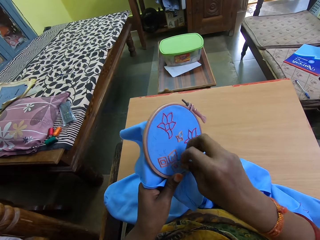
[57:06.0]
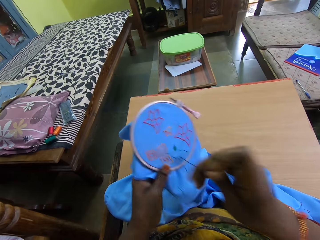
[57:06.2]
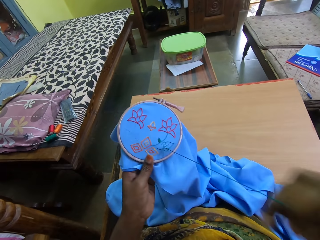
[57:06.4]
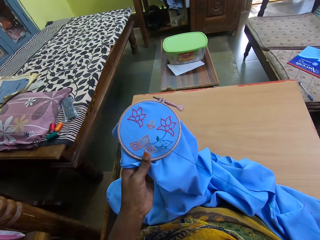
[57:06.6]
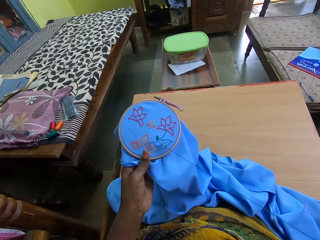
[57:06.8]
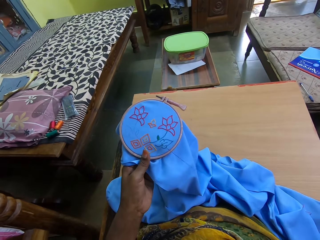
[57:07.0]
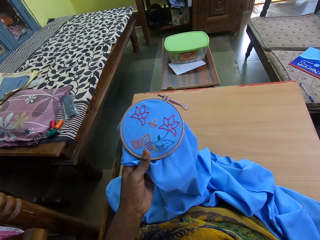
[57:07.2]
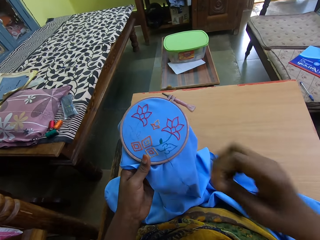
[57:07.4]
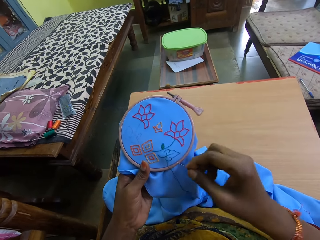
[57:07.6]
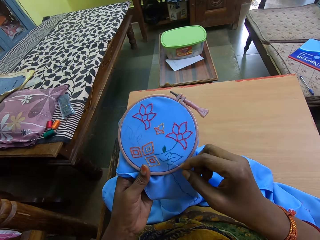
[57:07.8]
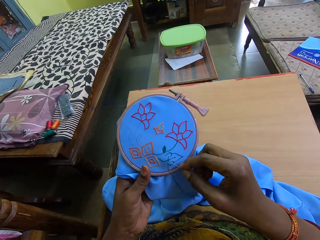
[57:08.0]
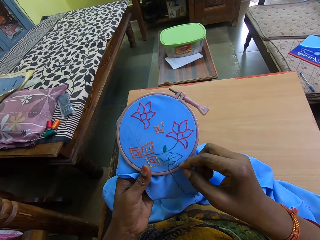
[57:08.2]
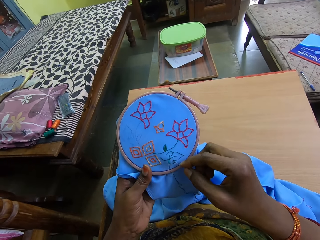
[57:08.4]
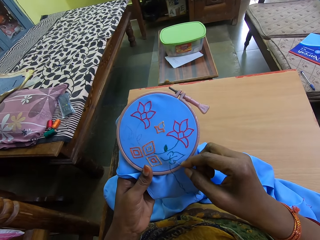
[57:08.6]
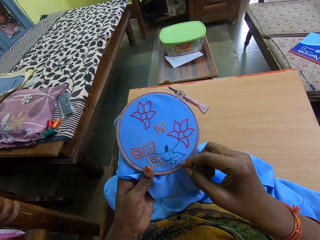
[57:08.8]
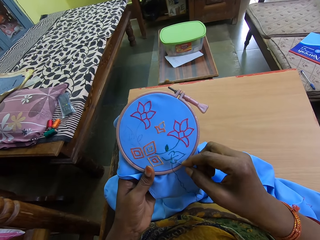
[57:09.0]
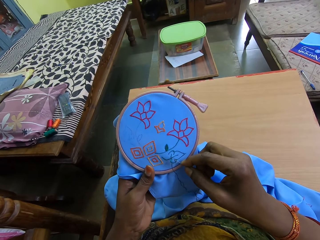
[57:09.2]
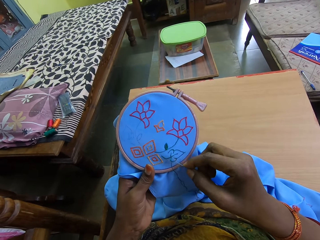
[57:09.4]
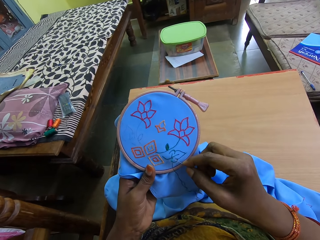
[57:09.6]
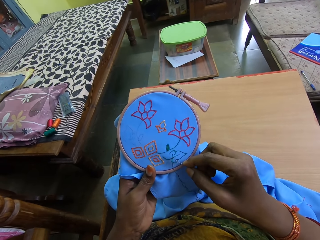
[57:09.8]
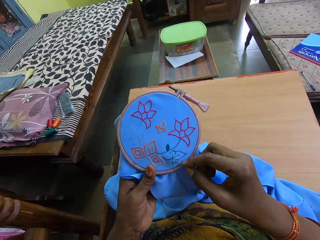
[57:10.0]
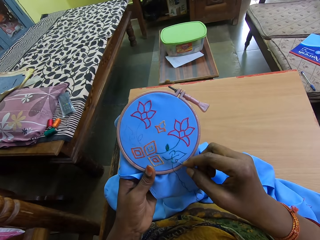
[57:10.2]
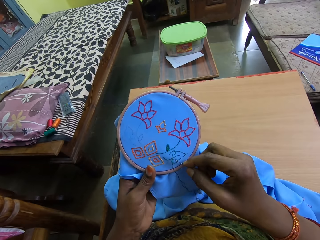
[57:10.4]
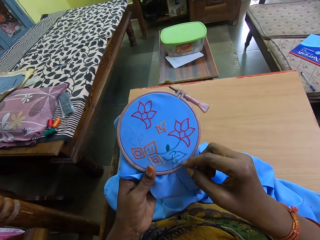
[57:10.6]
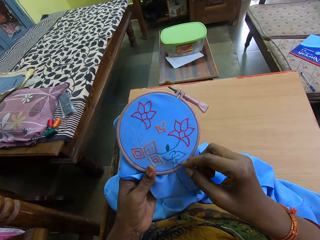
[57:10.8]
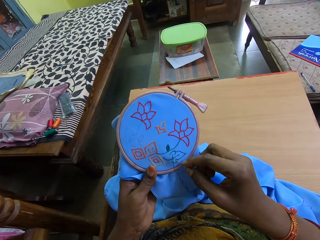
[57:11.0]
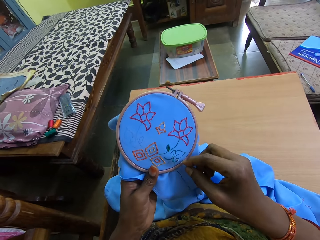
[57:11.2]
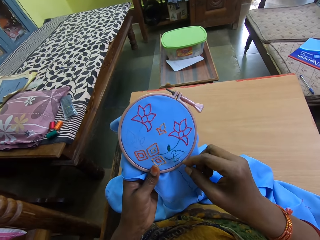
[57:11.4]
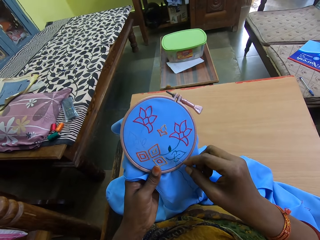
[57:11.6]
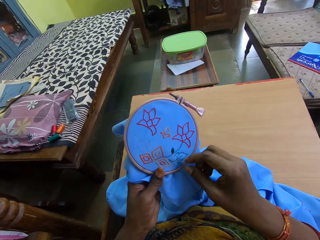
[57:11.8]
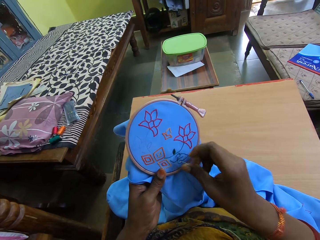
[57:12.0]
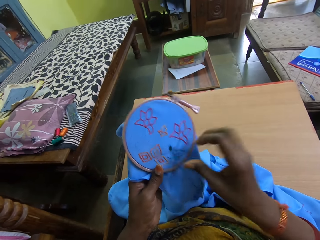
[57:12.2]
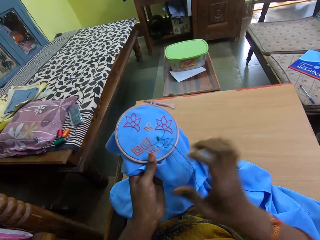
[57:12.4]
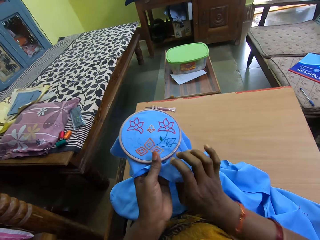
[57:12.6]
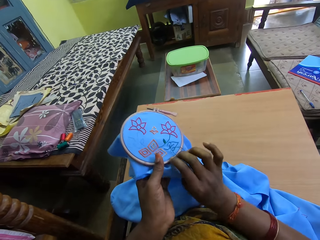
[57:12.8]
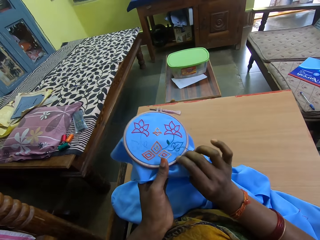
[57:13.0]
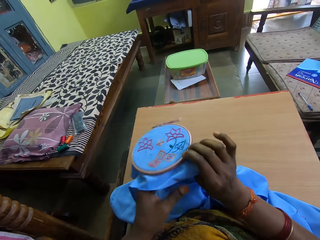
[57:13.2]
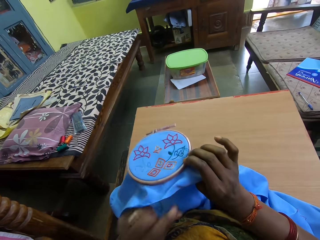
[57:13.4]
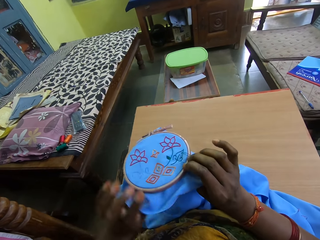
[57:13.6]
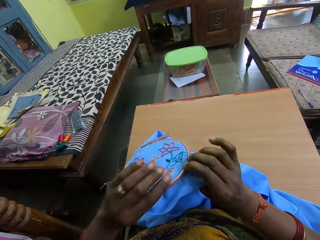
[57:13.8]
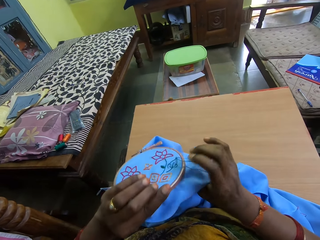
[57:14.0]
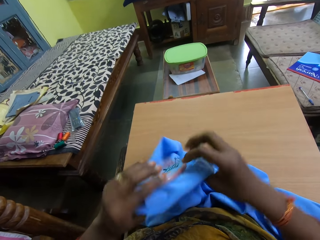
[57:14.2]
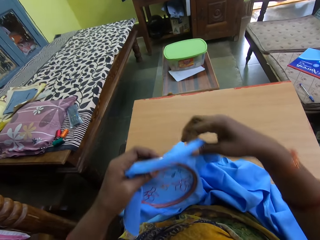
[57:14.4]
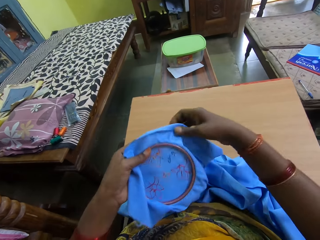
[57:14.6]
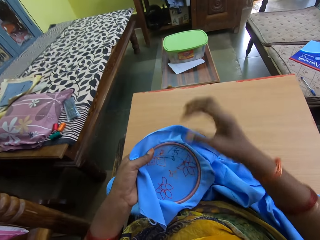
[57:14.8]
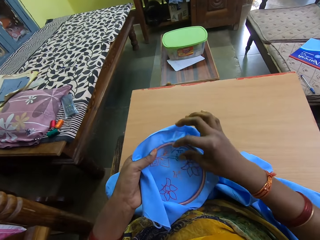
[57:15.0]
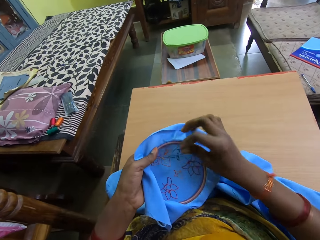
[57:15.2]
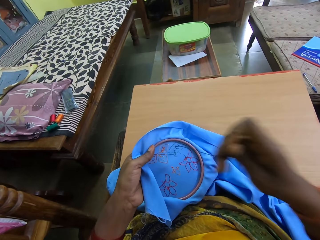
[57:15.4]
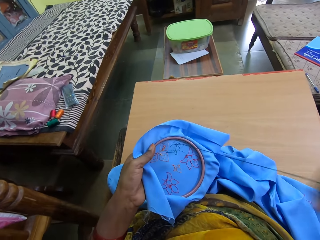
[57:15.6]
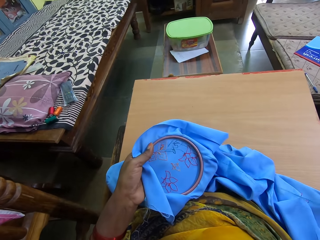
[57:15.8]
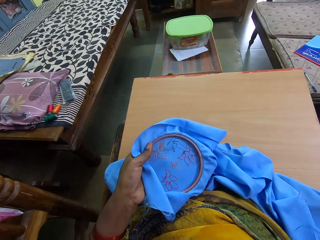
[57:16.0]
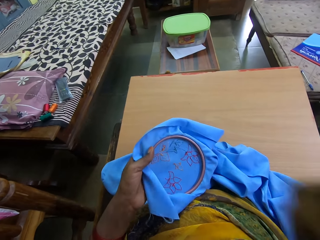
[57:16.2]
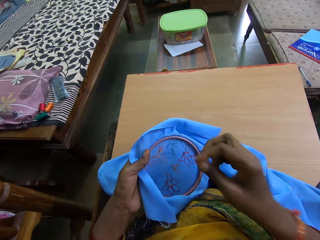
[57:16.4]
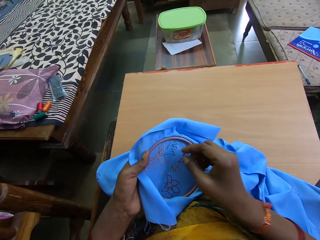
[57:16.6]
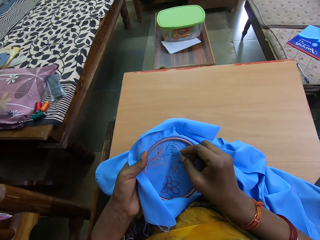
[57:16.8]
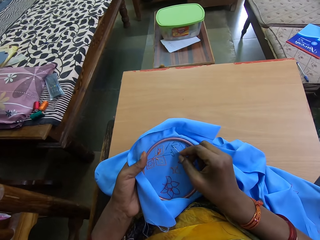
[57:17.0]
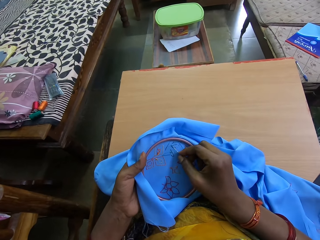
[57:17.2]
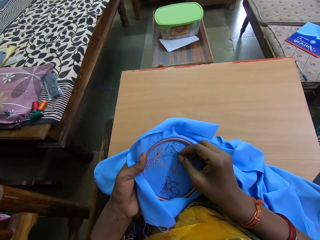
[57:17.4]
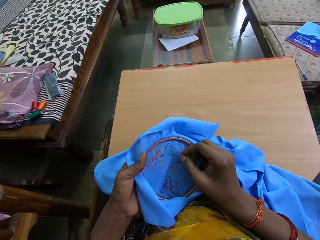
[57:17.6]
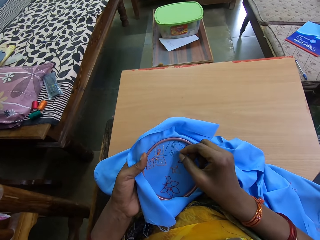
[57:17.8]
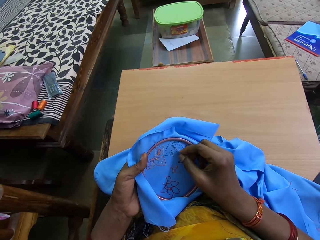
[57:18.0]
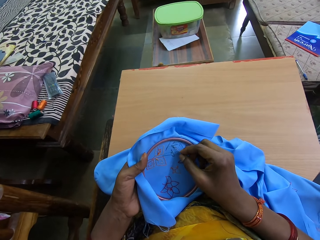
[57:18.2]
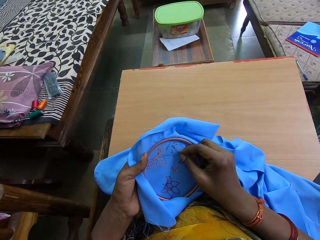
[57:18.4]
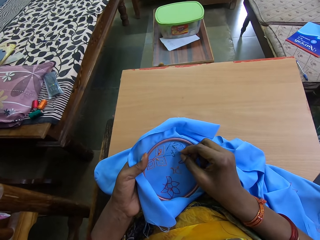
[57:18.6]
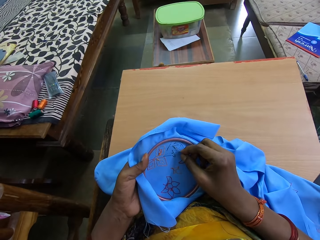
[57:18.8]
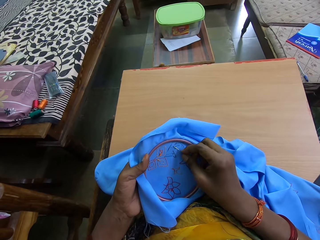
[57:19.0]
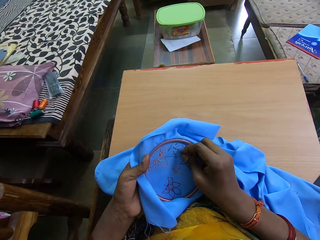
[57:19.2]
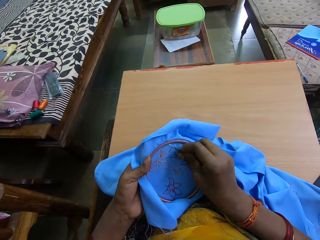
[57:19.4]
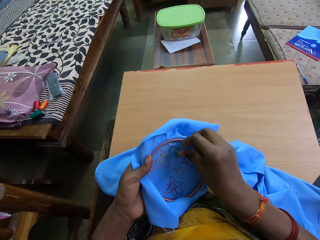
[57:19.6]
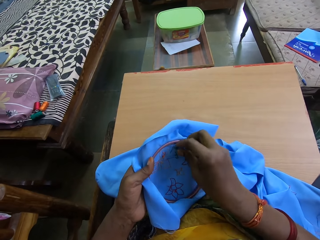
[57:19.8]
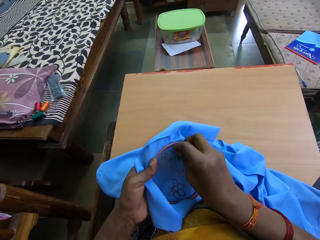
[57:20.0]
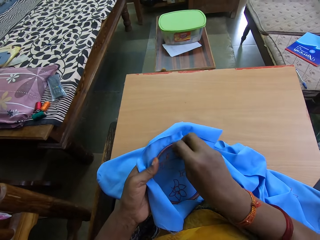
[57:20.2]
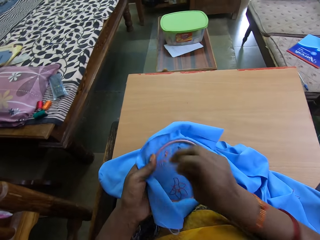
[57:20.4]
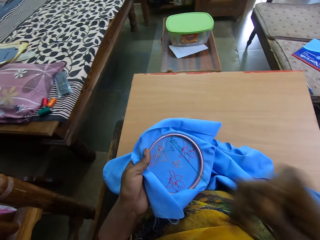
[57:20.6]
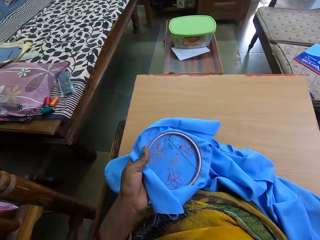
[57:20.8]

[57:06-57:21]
The camera wearer turns the embroidery inside out with her hands. She sews the embroidery with the needle and the thread in her right hand. She pulls out the sewing needle.

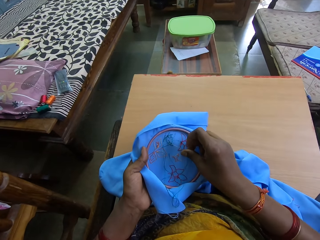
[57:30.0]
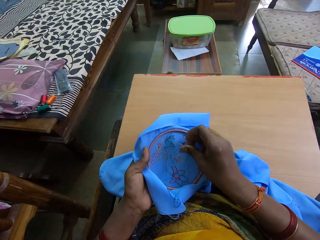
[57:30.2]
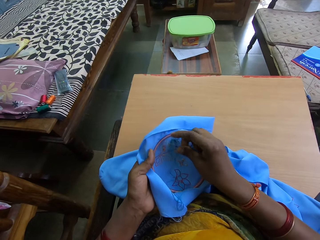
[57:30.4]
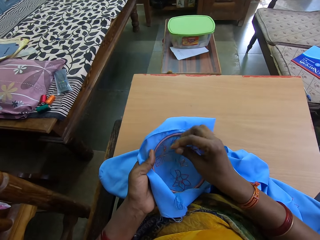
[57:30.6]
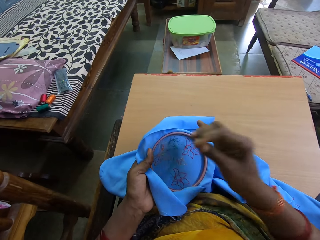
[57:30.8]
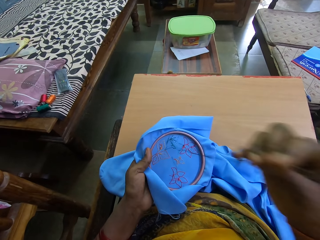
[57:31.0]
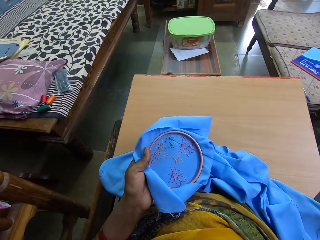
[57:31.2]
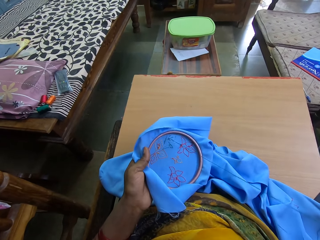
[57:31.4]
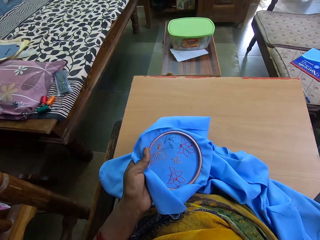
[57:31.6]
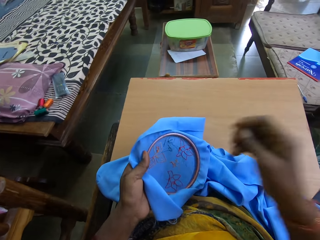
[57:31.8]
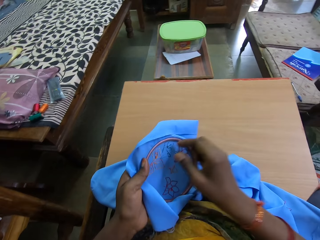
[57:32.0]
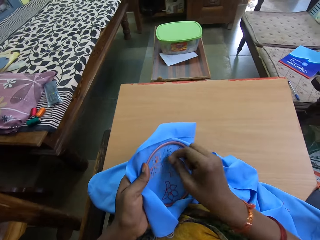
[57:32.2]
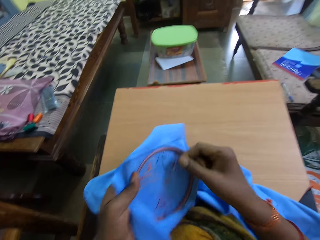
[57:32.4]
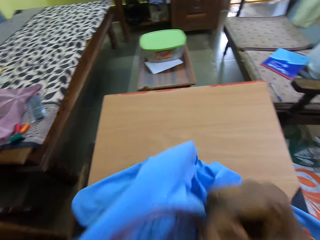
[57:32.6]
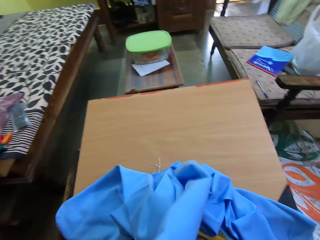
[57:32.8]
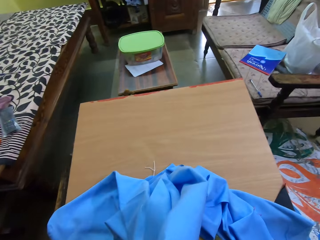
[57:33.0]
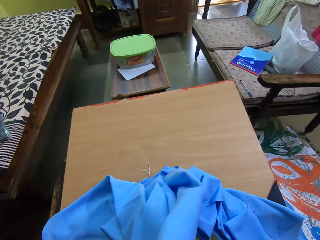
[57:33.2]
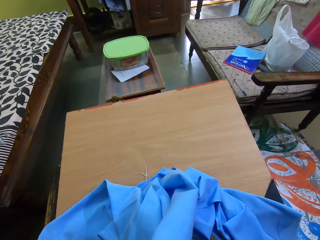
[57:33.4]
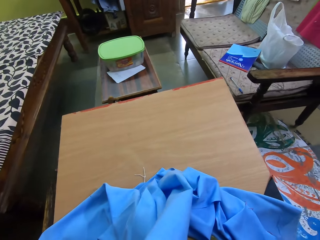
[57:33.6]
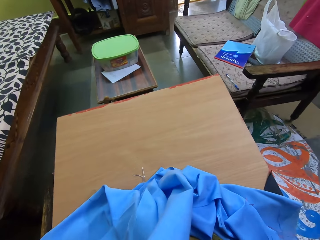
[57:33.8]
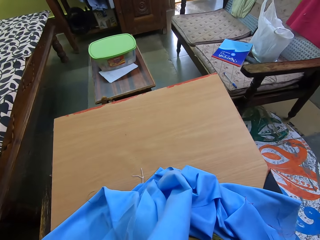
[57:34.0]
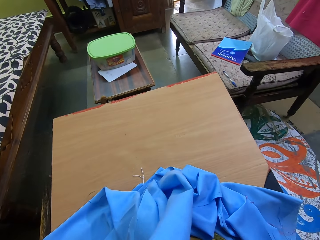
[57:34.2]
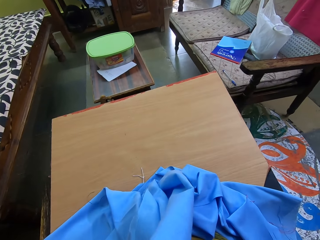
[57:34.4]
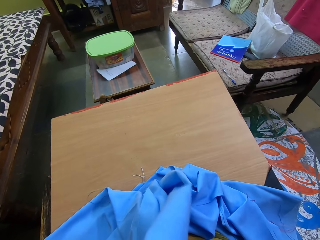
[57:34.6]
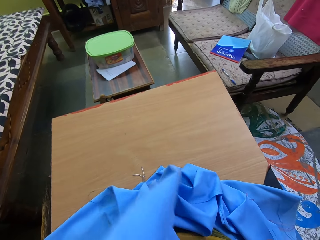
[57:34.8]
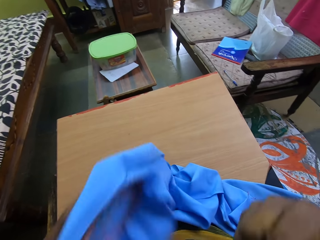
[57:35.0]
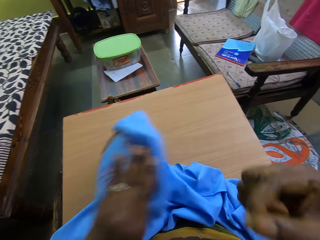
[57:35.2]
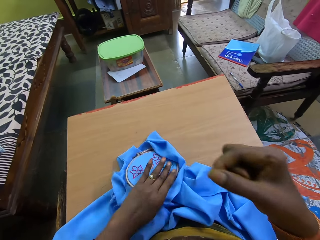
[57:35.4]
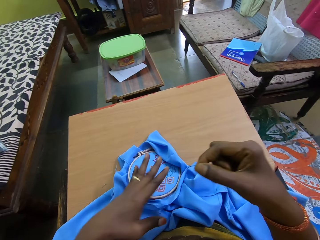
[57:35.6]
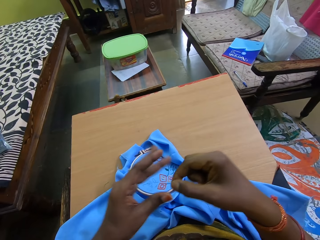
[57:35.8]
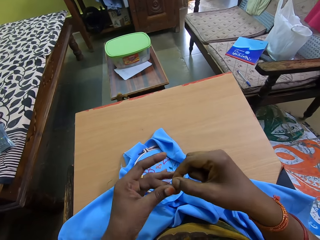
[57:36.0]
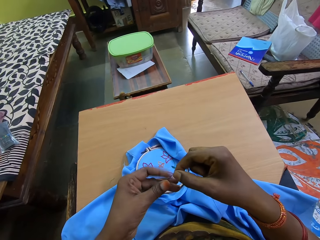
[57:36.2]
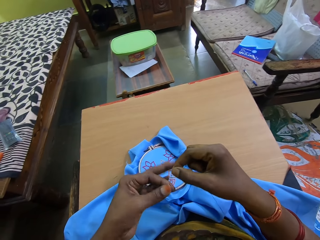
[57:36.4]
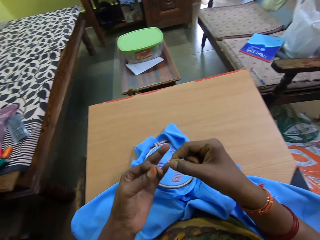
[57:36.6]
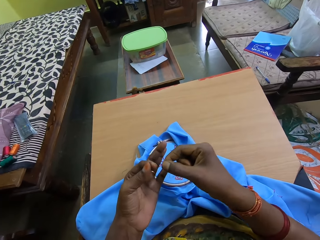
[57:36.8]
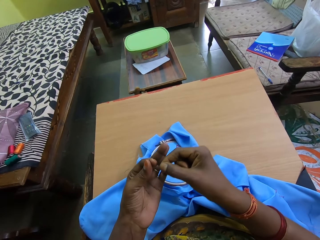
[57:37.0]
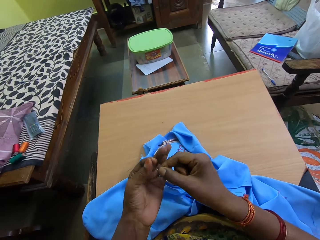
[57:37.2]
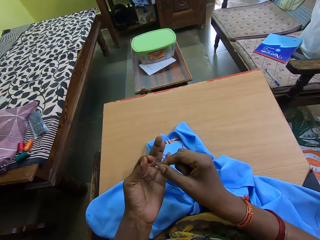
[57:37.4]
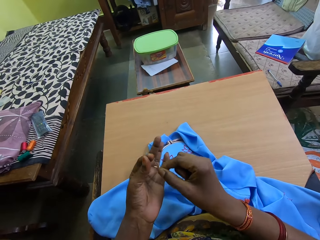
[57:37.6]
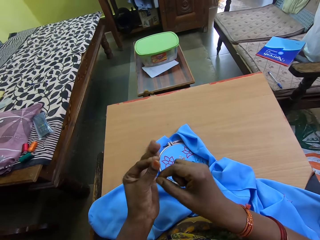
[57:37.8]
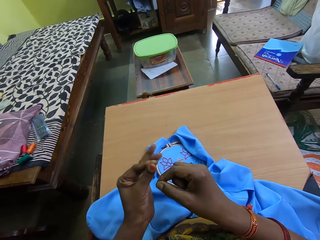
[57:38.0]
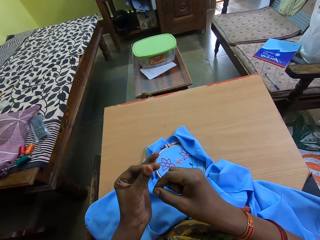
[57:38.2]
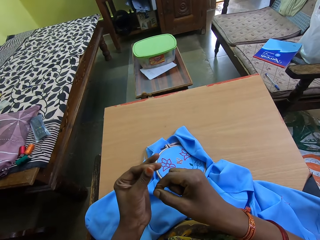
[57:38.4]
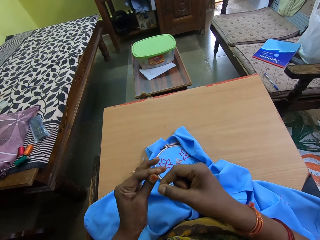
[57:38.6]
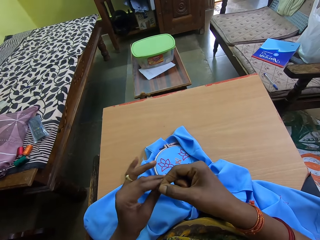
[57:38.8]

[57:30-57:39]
The camera wearer adjusts the thread with her right hand. She cuts the thread with her mouth. She lifts the fabric. She places the embroidery on a wooden table with her left hand. She ties the thread with her hands and holds the thread.
